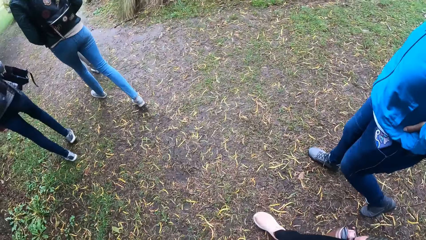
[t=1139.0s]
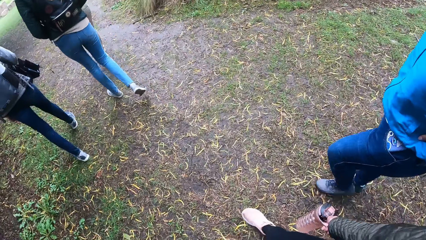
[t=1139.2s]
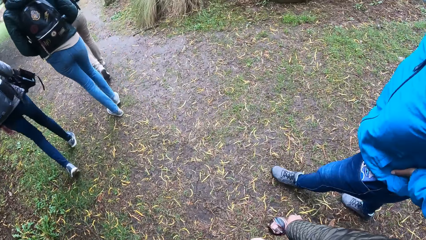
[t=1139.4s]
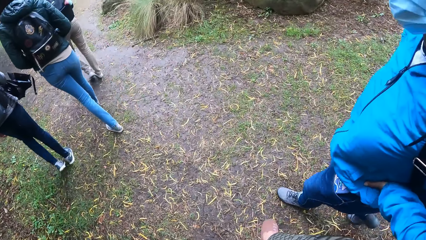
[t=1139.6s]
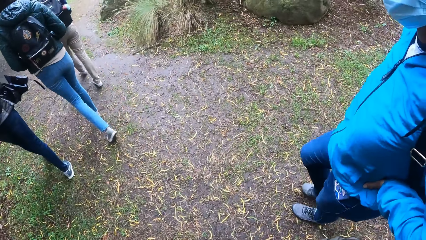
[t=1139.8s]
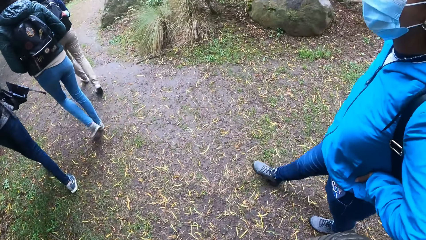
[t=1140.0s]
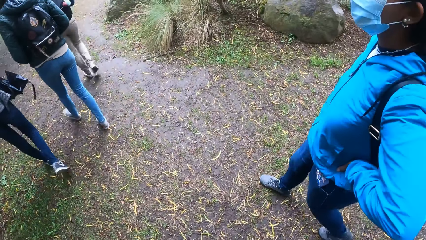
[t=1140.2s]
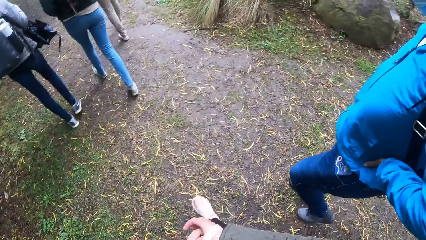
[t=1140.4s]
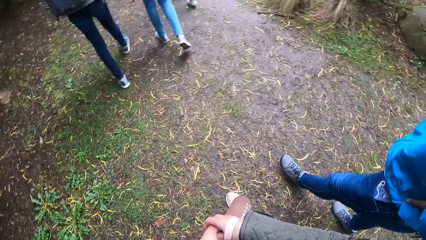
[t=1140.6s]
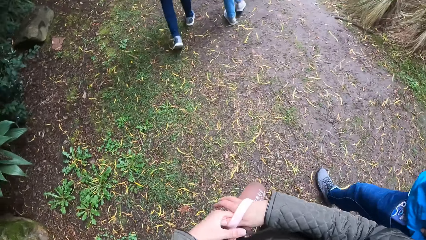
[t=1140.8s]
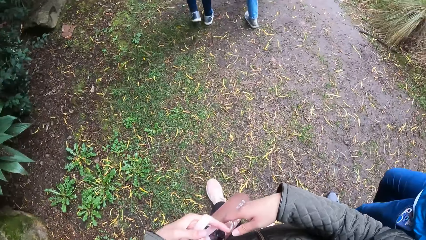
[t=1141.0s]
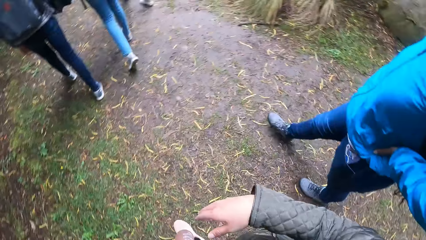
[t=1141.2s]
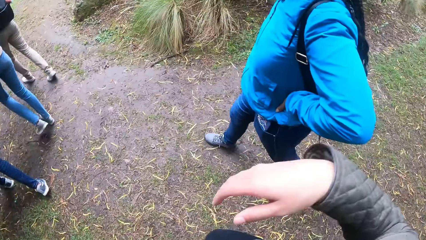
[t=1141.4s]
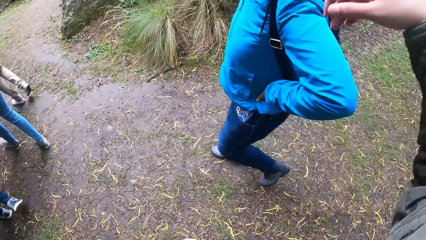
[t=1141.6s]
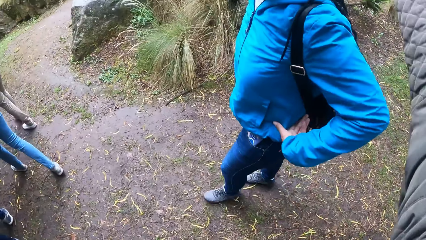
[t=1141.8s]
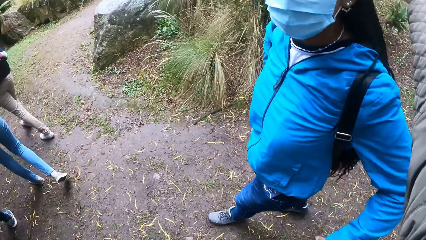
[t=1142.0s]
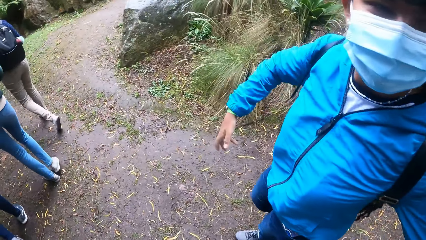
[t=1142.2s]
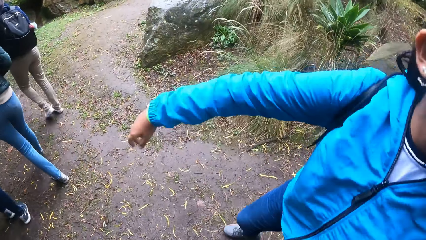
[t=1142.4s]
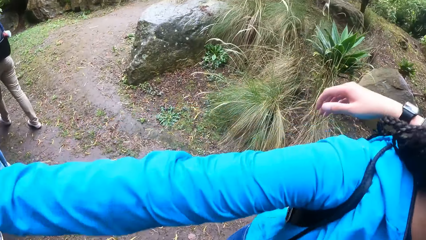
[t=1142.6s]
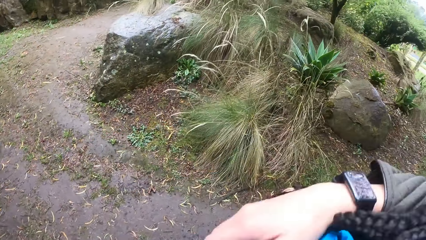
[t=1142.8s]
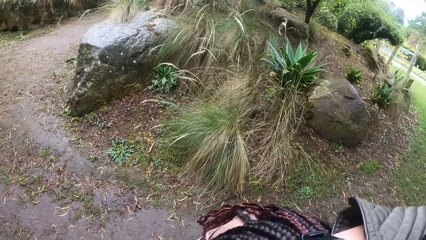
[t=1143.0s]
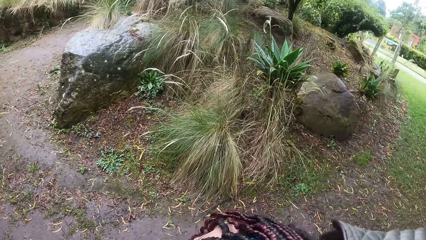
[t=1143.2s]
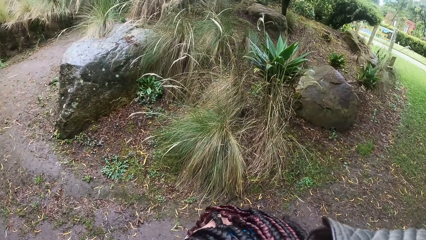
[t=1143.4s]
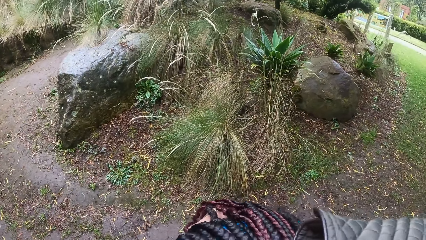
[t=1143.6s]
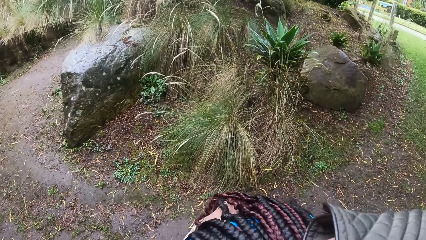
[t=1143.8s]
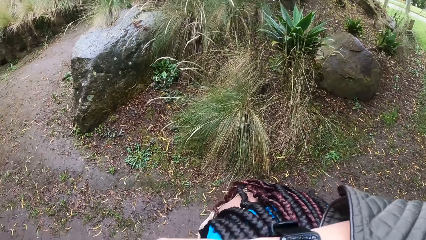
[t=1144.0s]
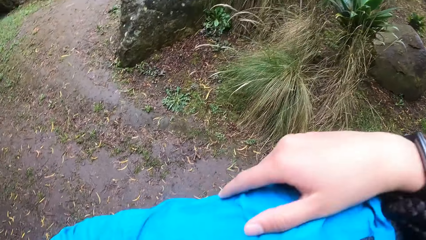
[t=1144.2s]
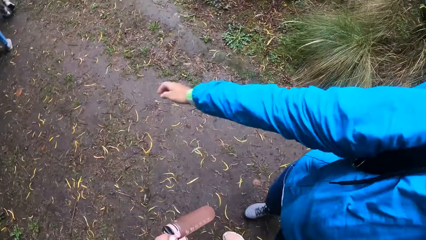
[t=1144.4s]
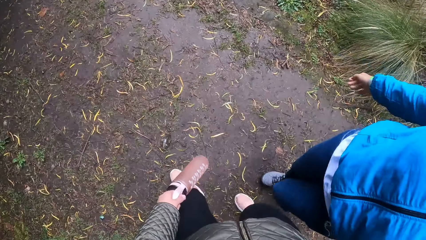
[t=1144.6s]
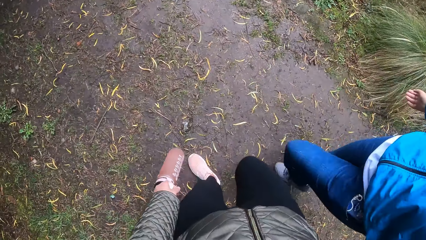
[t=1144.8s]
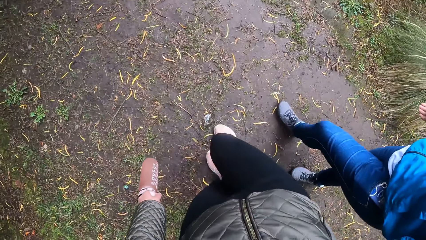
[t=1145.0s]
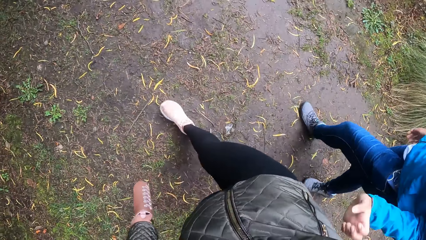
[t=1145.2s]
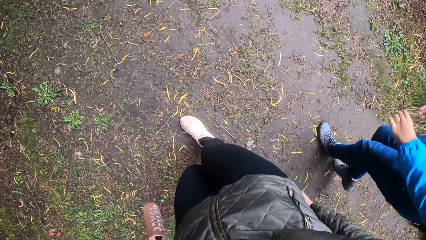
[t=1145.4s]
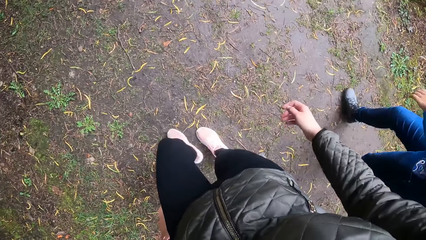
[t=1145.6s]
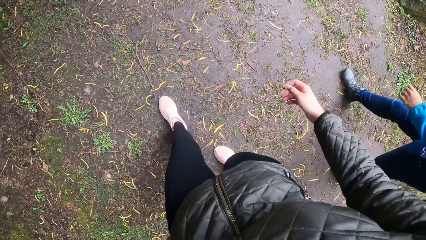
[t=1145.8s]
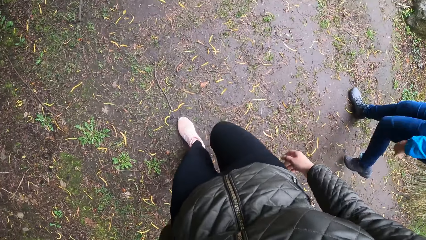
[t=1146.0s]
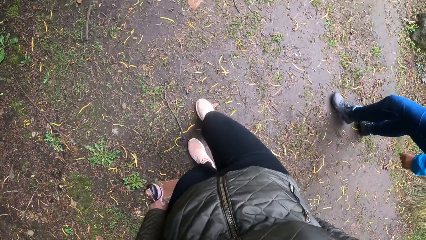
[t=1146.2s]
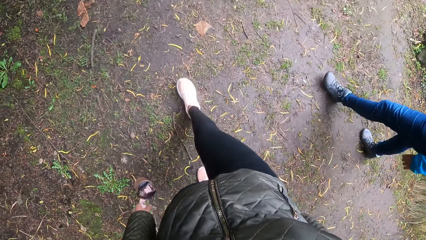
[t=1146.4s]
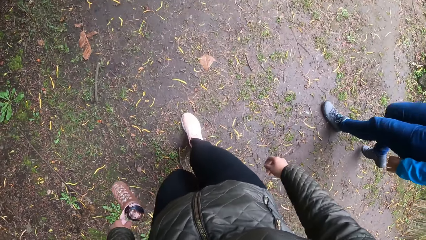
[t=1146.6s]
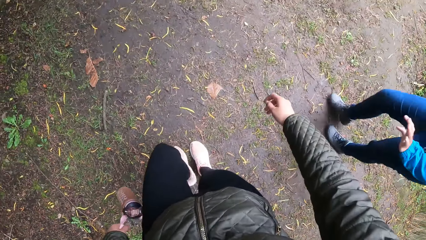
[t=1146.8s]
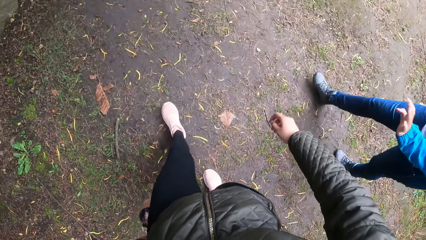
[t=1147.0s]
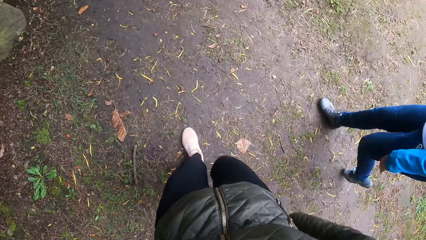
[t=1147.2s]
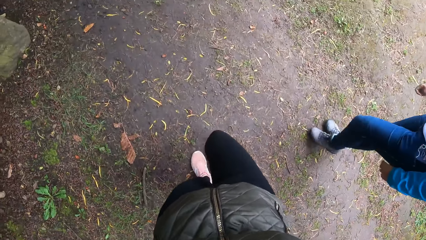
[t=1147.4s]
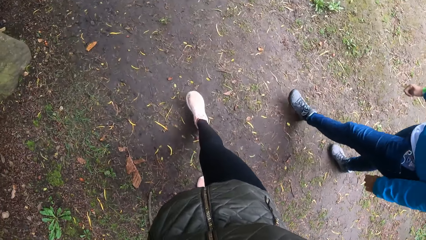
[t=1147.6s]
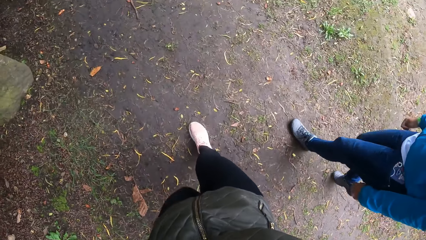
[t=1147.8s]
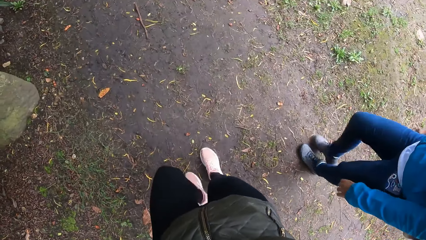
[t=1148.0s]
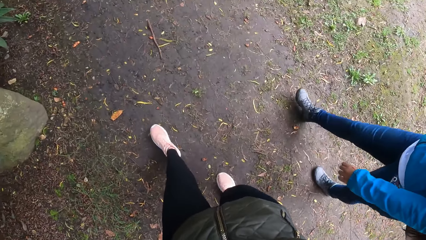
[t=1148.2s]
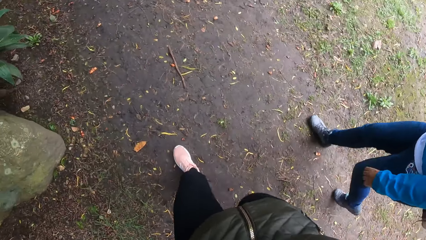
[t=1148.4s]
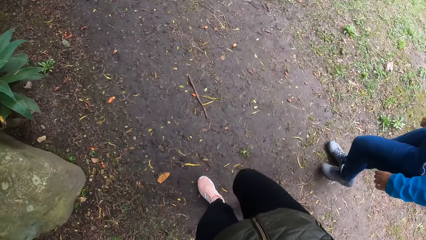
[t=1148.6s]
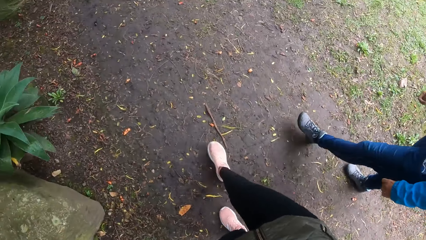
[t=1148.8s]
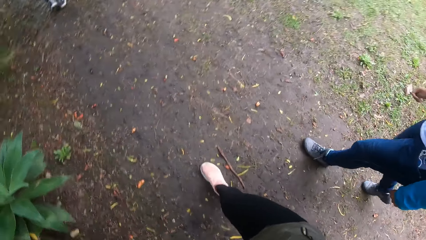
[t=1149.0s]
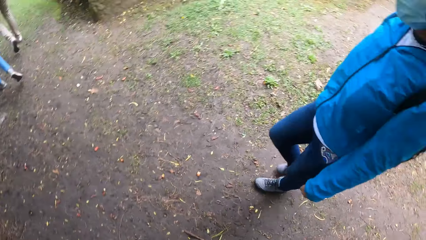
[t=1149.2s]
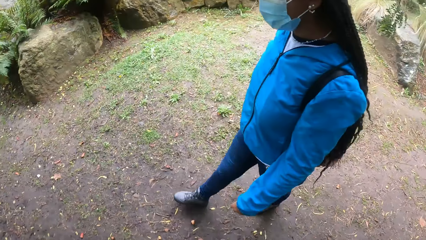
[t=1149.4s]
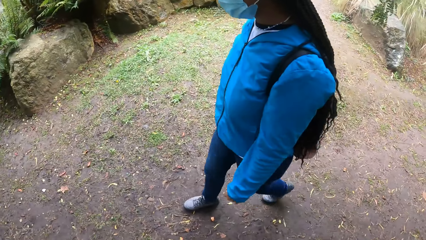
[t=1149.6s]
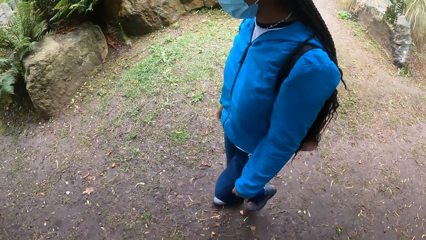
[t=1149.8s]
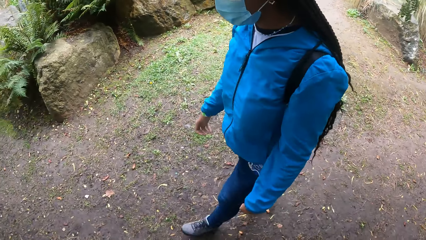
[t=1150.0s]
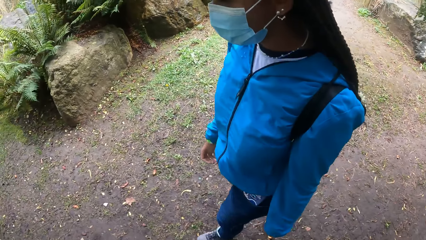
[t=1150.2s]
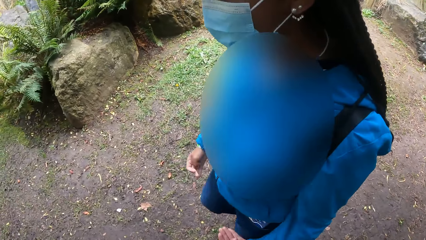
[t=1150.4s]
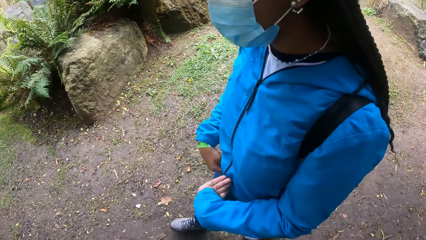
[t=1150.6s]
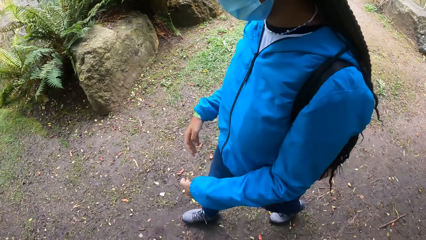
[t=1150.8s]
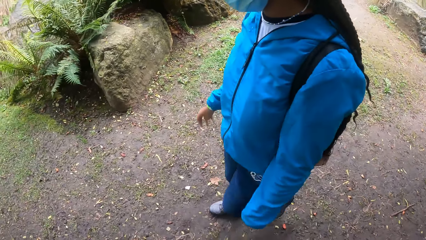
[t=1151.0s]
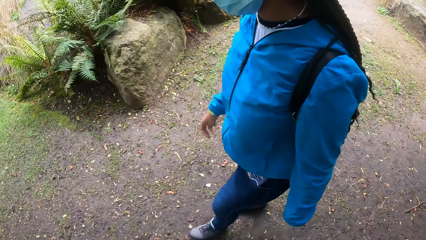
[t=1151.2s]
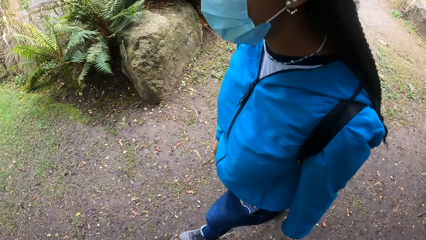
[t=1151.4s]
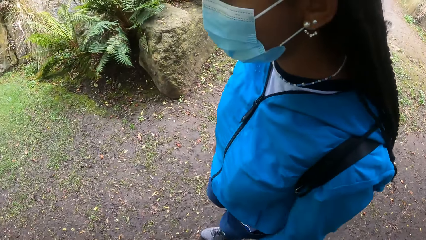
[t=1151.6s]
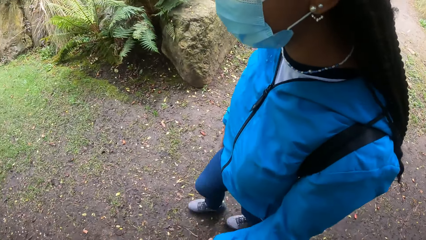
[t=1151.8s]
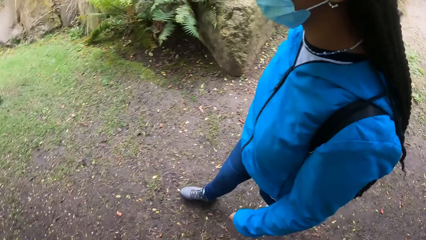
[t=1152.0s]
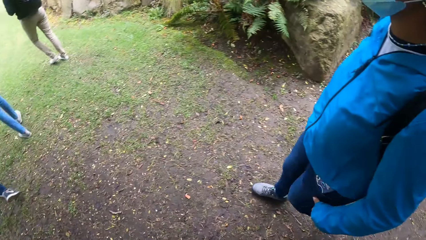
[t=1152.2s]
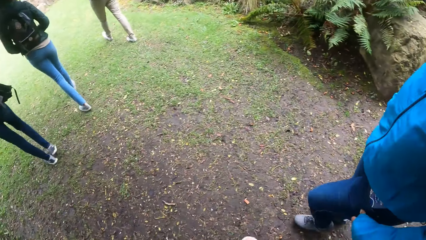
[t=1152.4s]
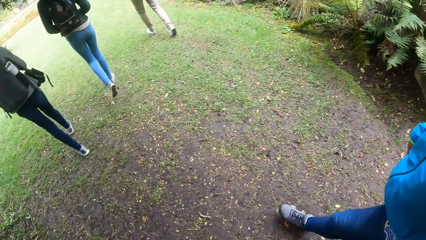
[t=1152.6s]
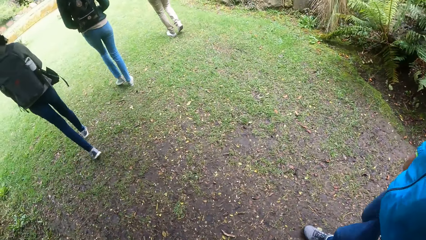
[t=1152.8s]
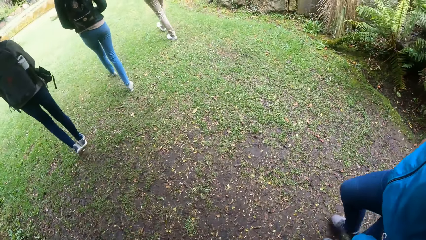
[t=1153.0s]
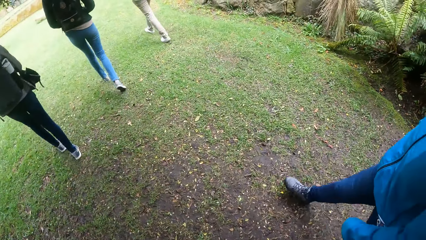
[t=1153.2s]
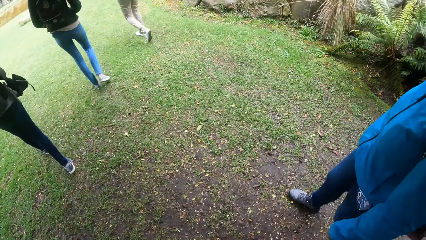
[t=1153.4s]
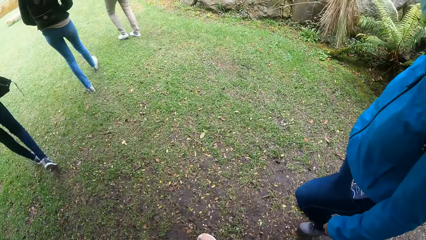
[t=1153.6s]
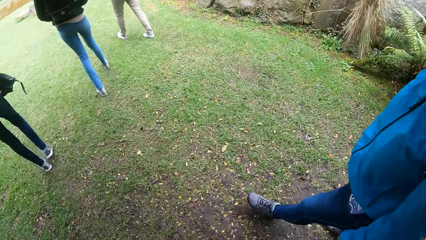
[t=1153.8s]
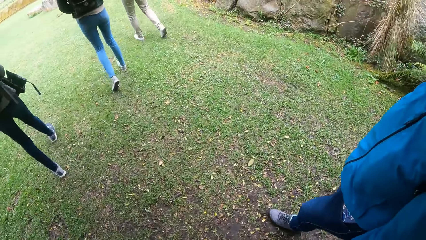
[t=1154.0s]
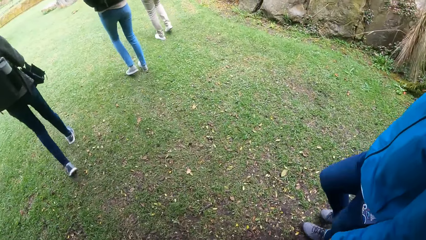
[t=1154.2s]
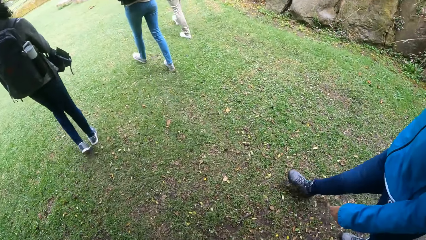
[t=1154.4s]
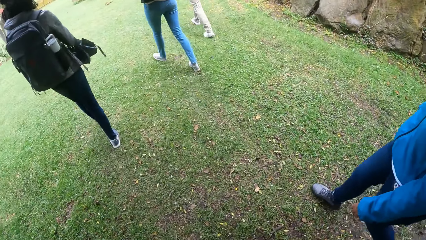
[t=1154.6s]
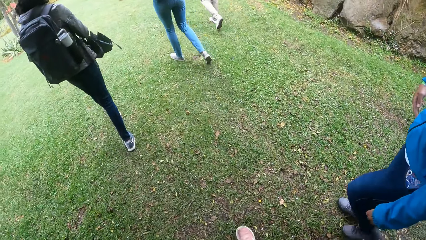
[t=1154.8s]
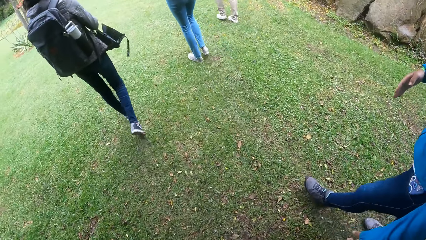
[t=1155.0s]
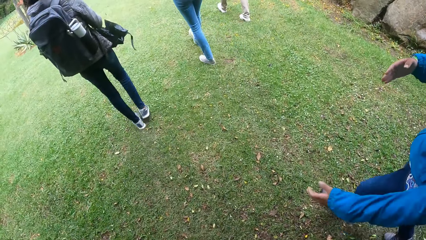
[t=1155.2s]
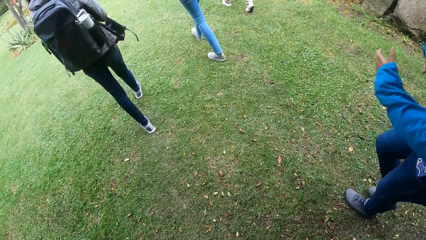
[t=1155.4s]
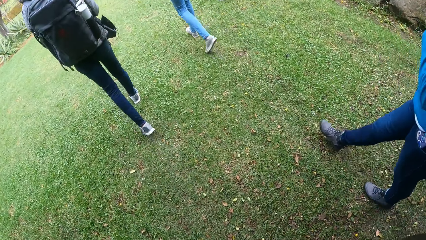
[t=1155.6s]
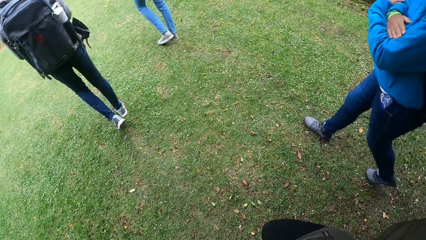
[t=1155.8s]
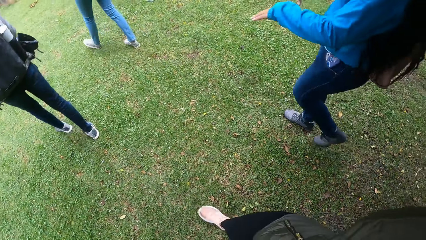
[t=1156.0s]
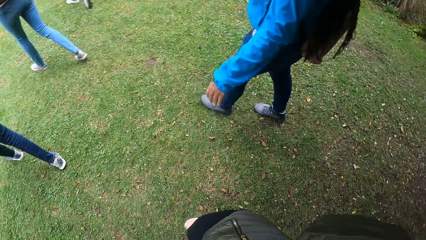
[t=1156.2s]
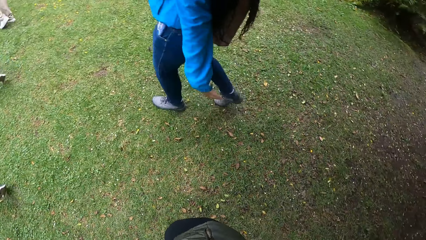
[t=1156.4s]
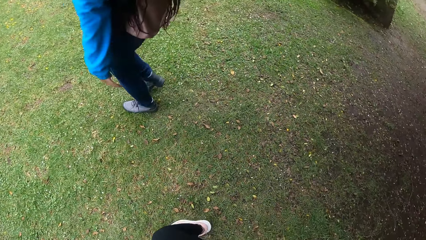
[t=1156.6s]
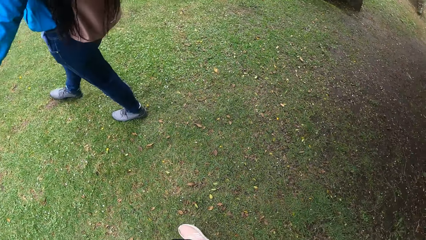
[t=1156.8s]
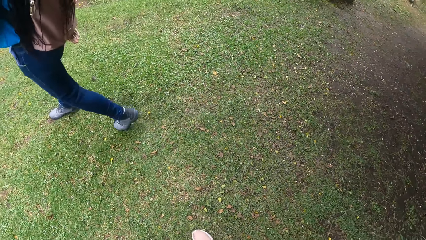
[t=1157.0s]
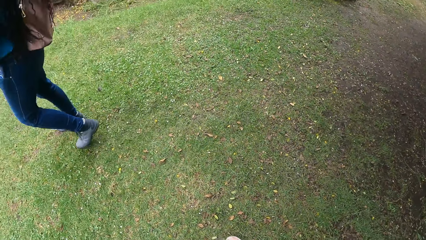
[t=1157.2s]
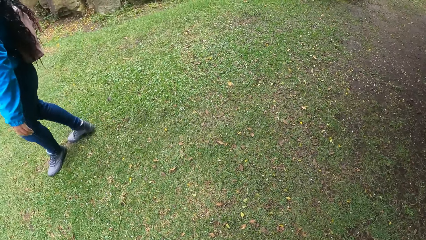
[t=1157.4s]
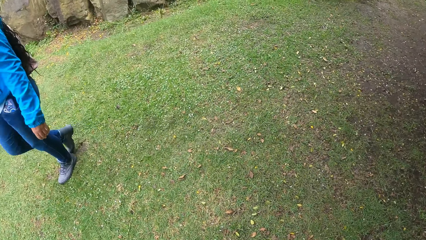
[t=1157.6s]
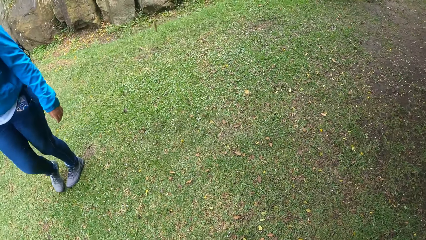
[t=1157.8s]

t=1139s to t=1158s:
The camera wearer walks. She hugs the woman with her hands. She walks.
